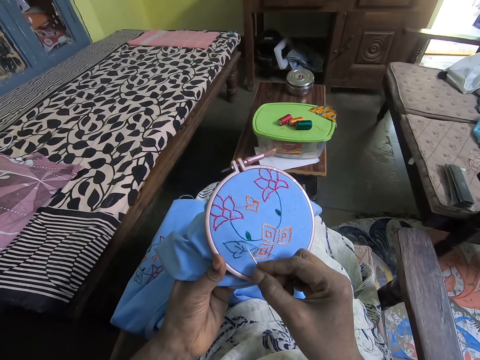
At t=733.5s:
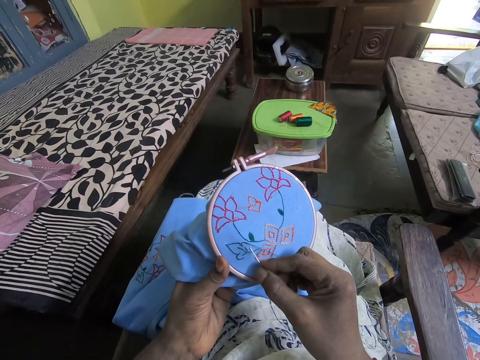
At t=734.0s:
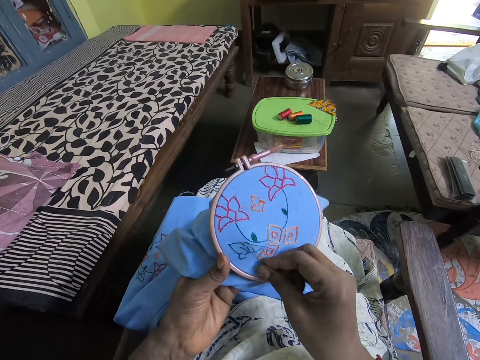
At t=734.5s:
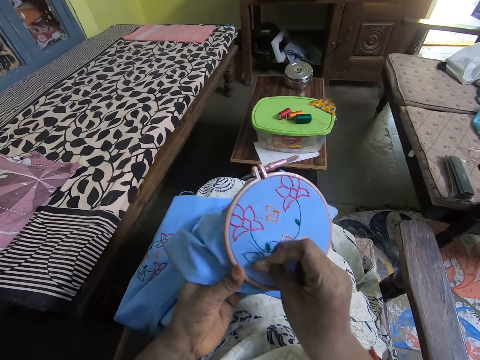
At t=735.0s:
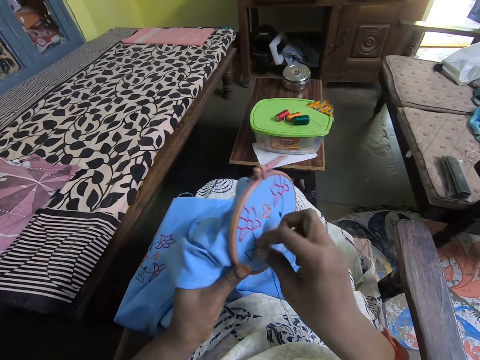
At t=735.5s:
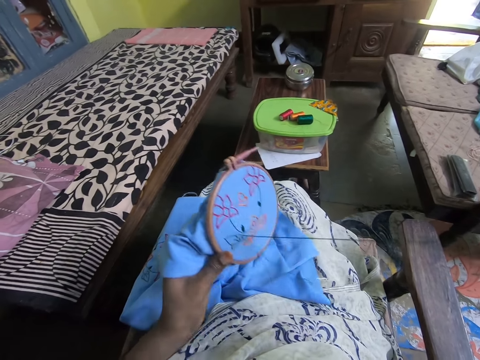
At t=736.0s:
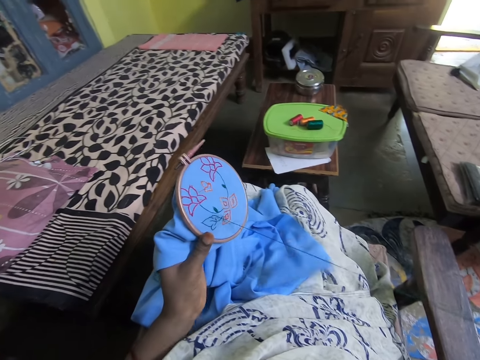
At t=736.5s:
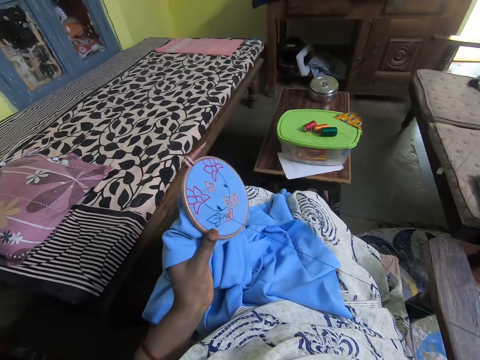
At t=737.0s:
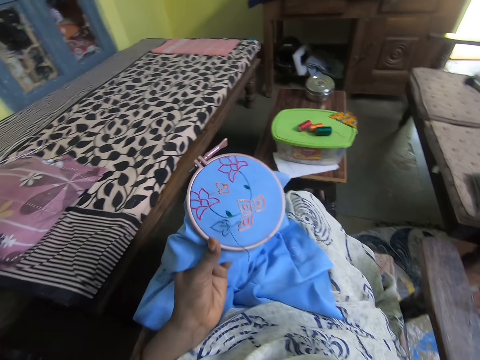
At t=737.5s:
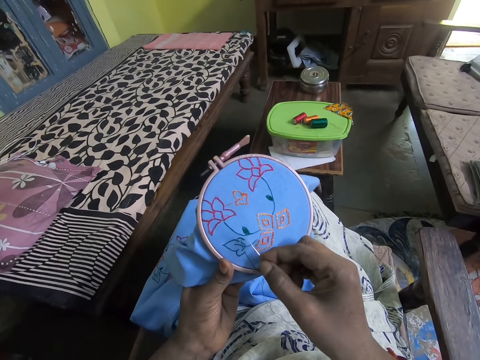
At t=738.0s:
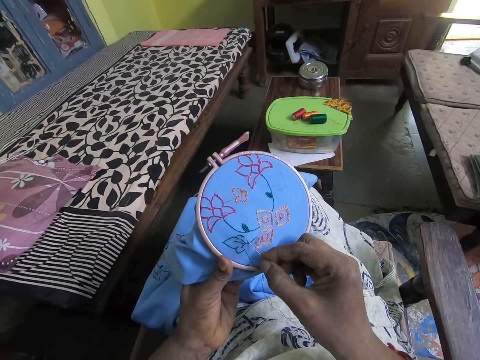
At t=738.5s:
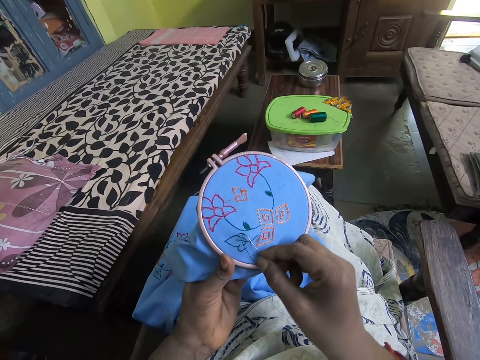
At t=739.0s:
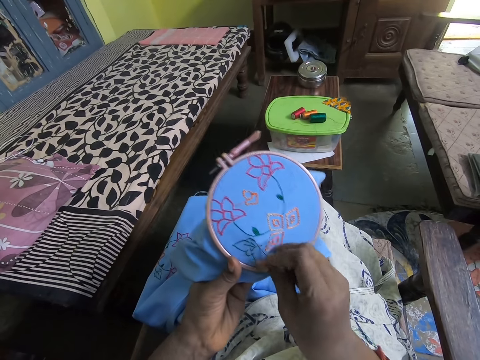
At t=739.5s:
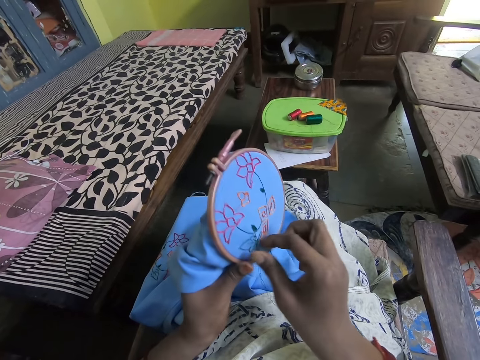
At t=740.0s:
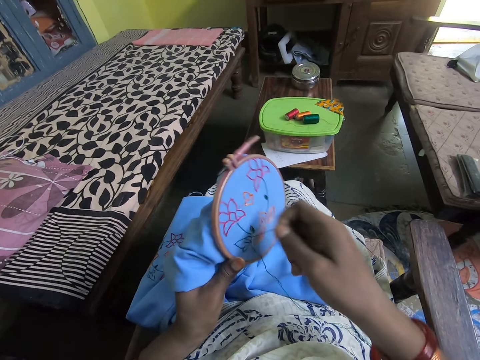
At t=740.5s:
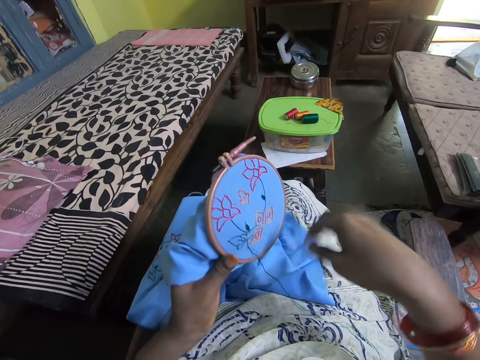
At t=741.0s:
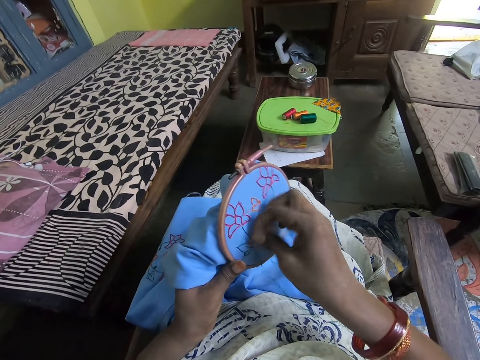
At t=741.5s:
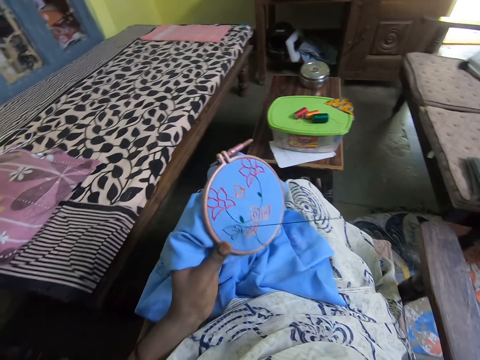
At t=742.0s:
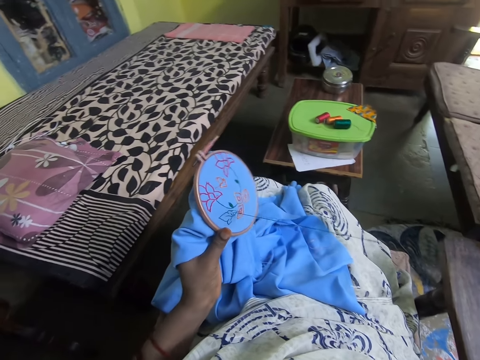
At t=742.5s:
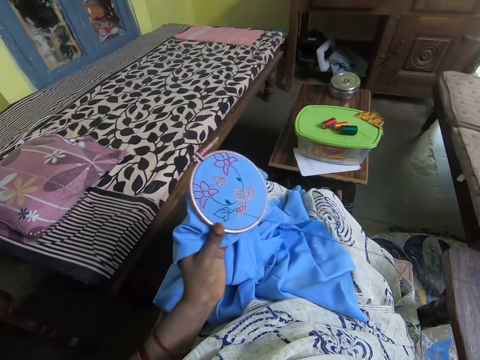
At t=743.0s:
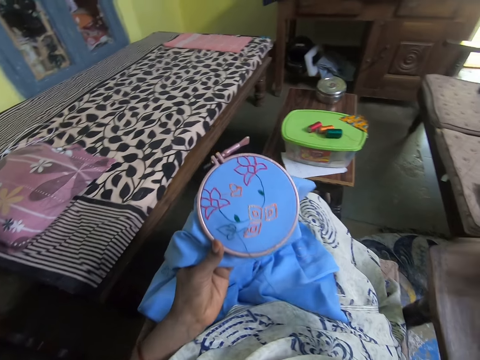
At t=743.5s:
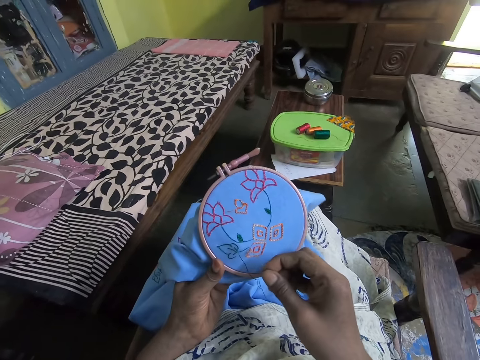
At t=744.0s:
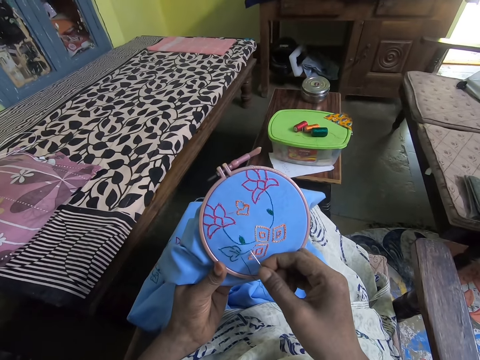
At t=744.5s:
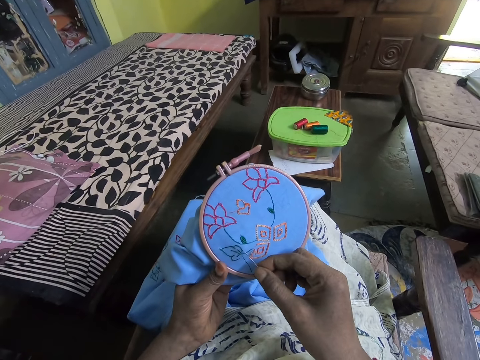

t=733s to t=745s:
The camera wearer sews the garment. They align the thread. They sew the garment.

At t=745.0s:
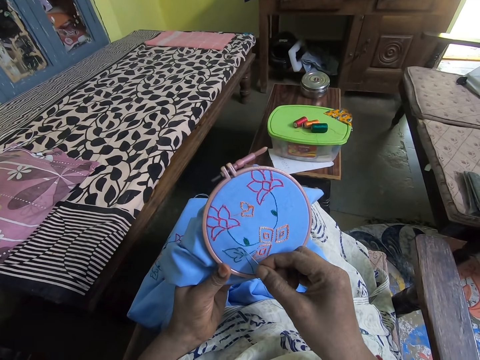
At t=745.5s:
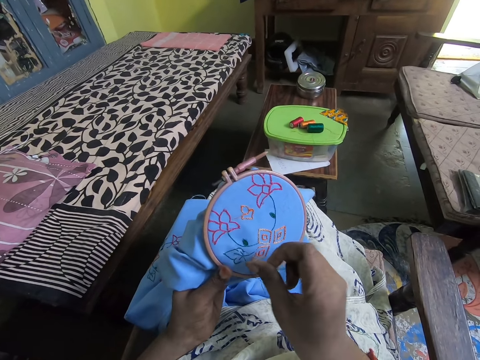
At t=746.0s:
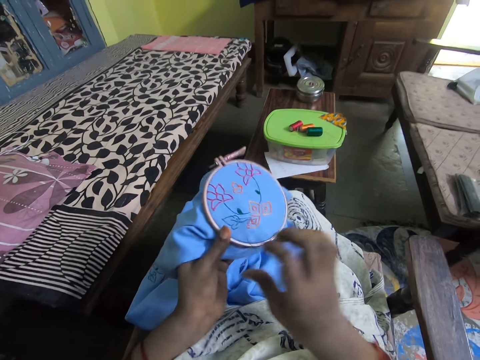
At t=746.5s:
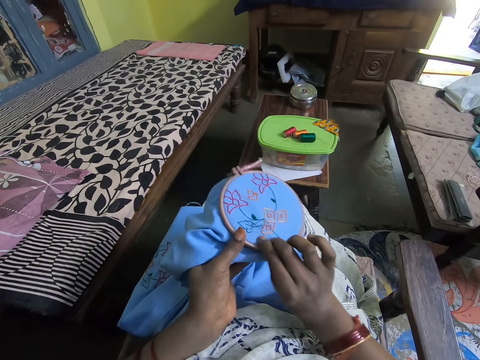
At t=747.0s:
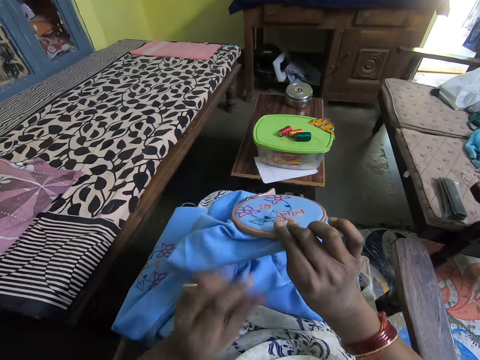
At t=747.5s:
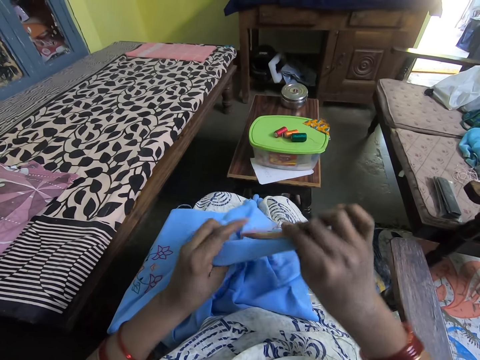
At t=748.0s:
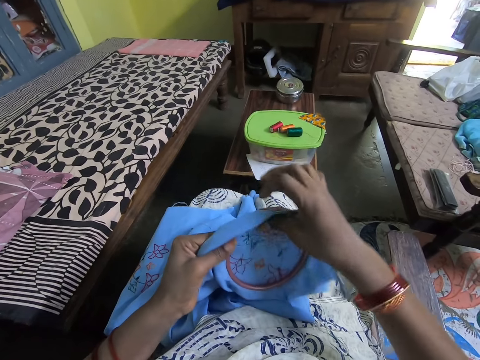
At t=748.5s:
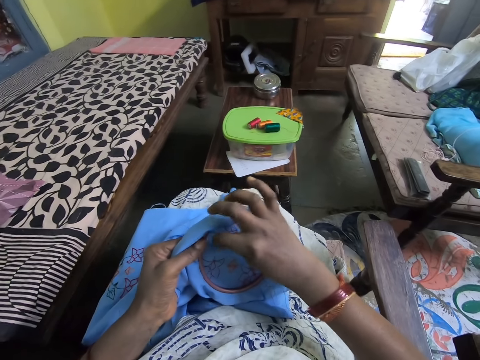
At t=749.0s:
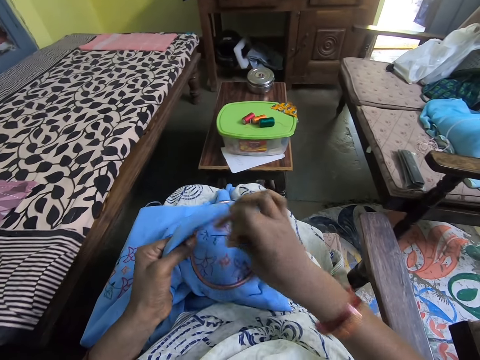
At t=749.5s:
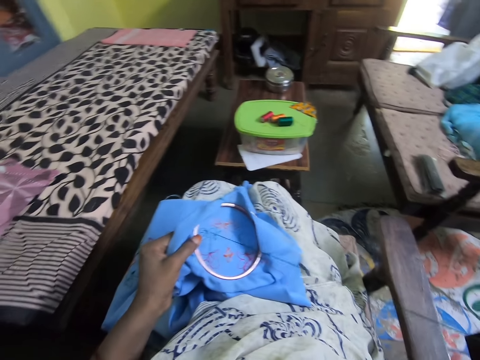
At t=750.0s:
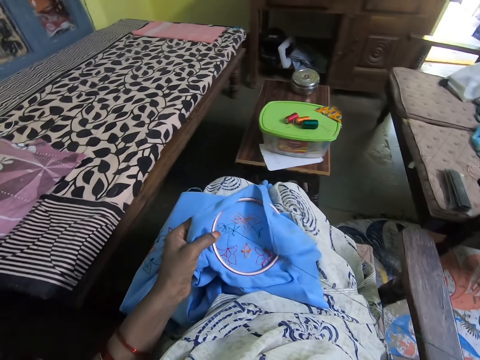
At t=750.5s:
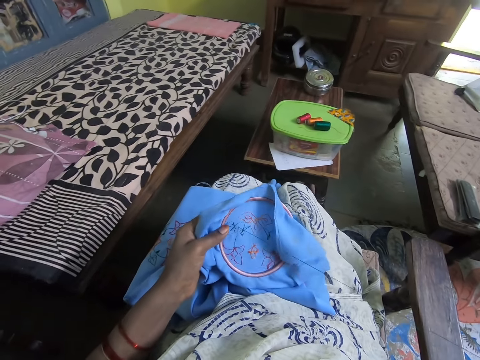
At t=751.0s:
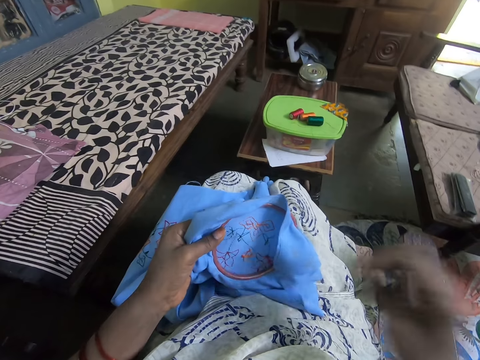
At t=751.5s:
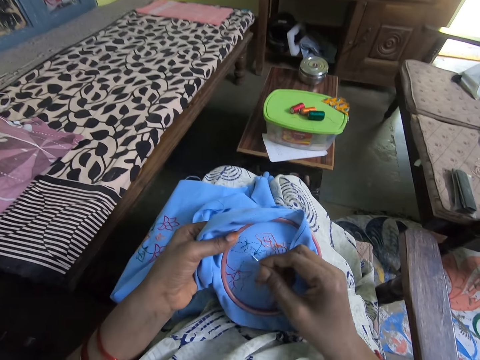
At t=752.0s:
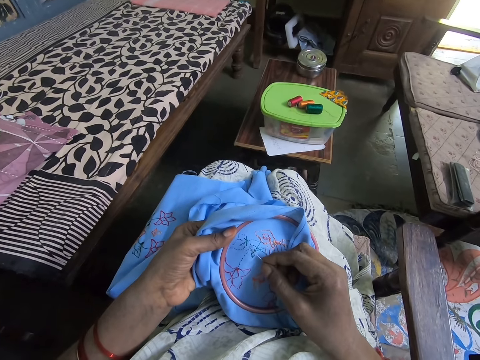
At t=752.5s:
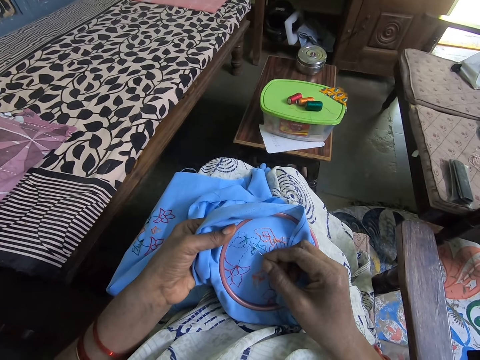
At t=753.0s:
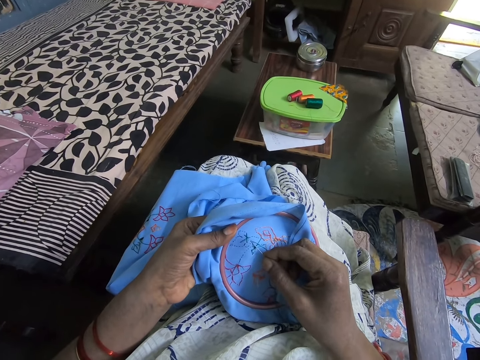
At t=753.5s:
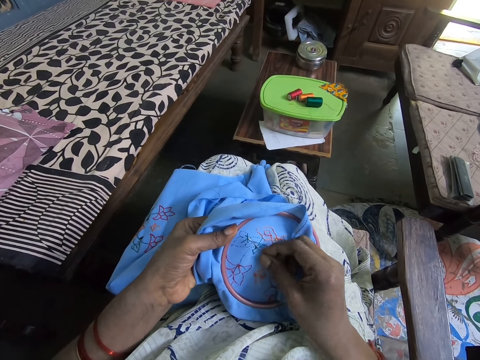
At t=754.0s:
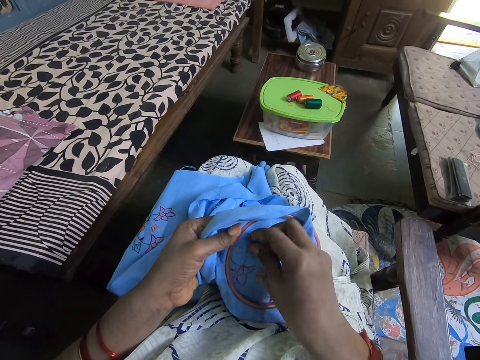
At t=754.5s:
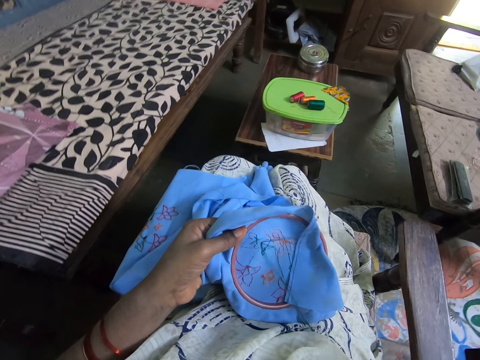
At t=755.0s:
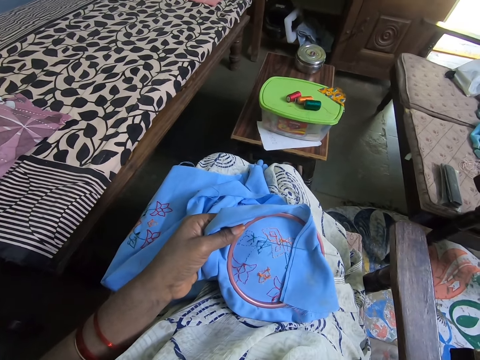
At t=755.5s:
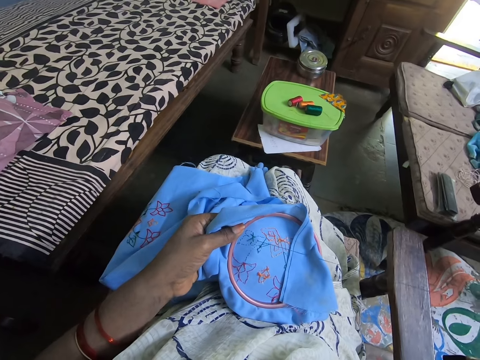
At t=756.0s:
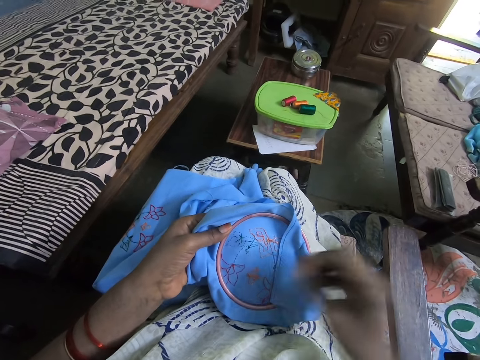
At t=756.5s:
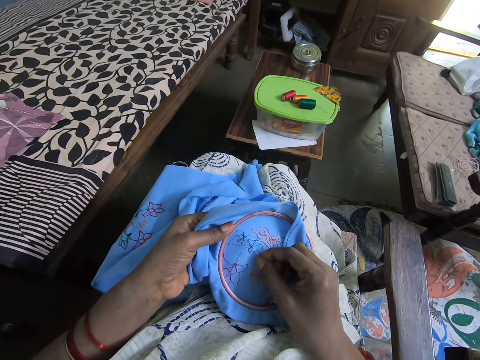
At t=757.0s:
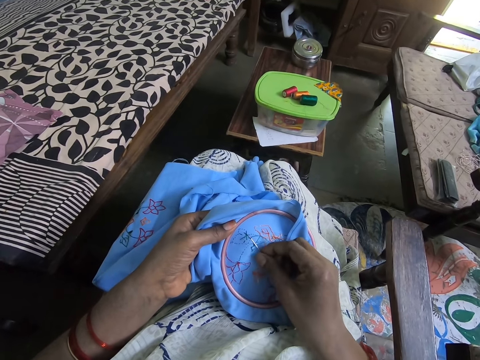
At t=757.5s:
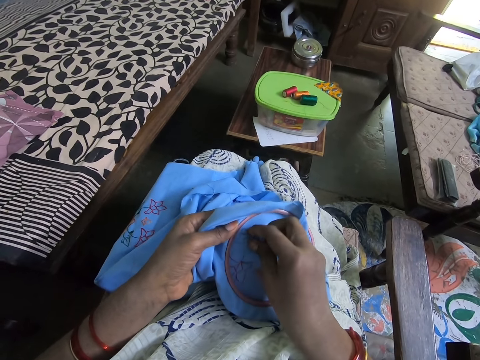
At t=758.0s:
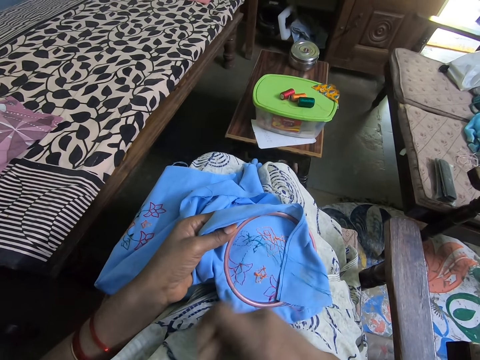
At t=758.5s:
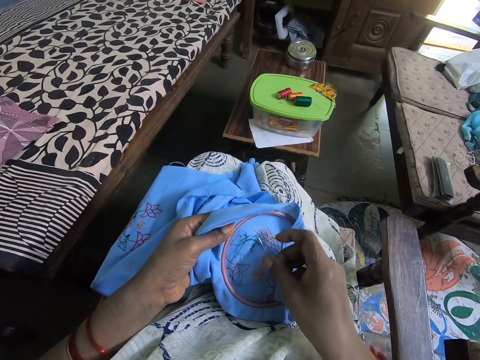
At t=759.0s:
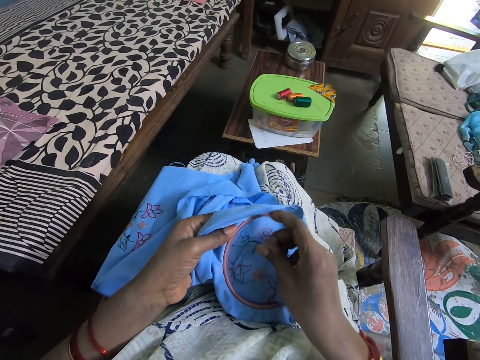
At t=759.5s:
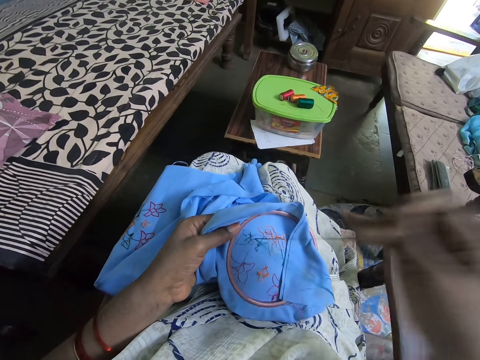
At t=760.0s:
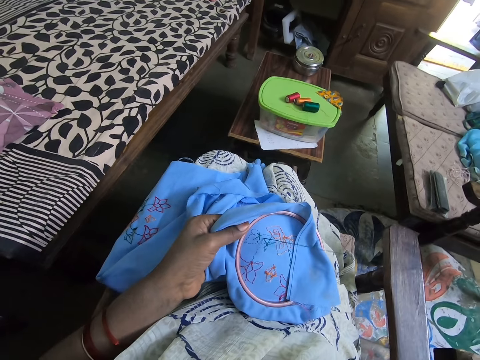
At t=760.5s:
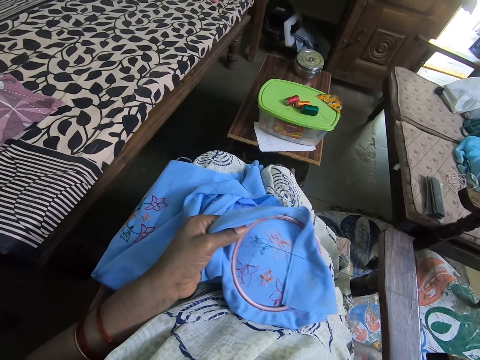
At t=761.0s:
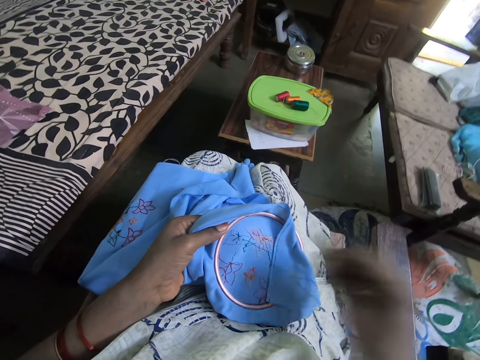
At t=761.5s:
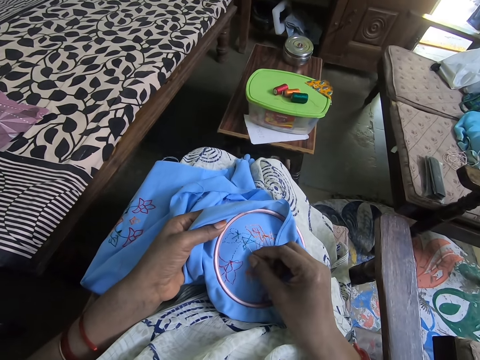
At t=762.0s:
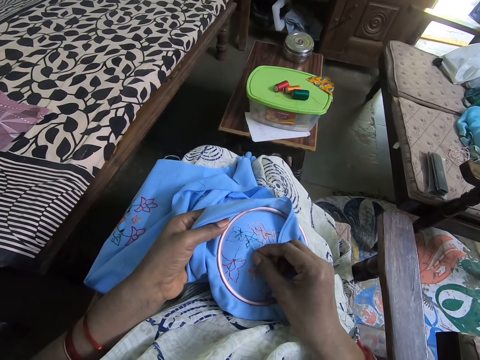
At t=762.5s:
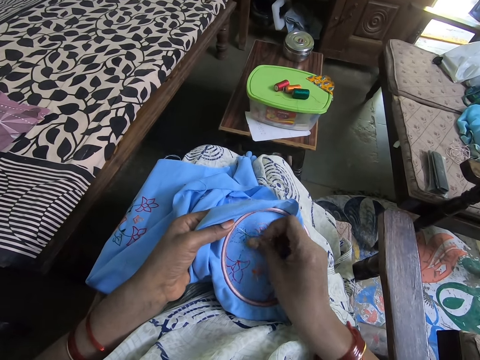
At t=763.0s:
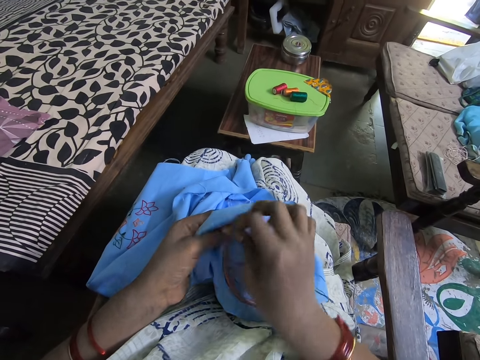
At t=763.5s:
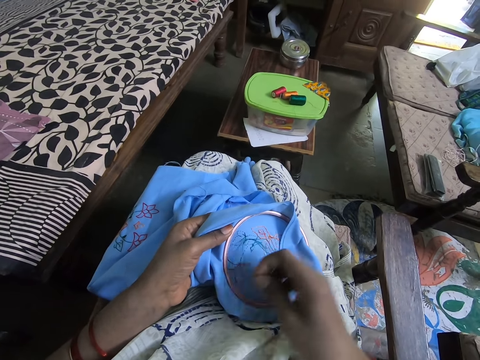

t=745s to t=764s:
The camera wearer turns the garment. They sew the garment.
